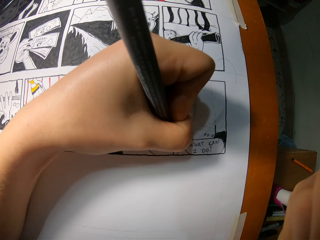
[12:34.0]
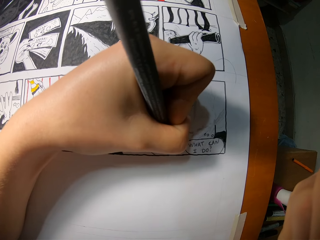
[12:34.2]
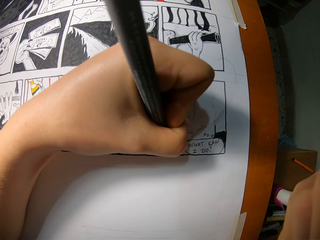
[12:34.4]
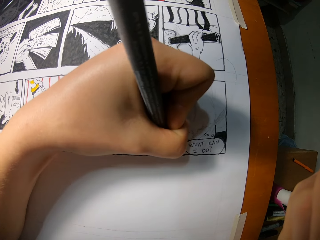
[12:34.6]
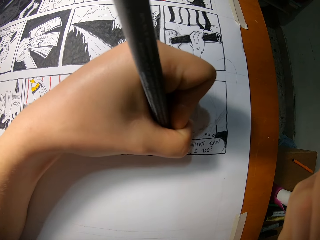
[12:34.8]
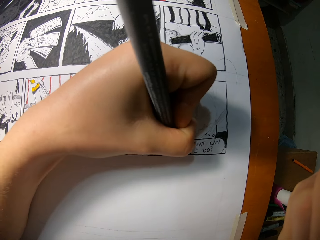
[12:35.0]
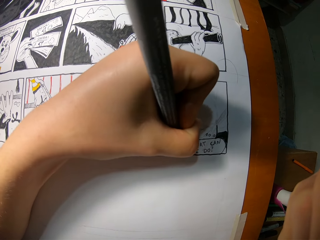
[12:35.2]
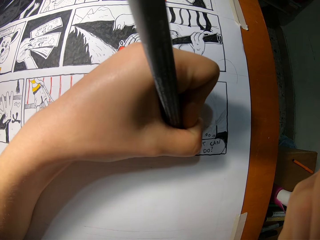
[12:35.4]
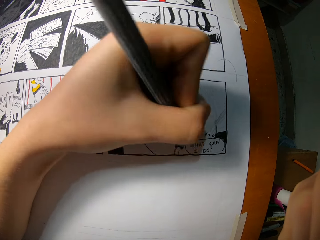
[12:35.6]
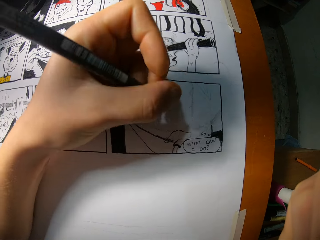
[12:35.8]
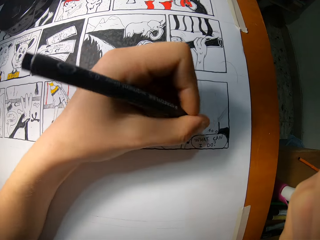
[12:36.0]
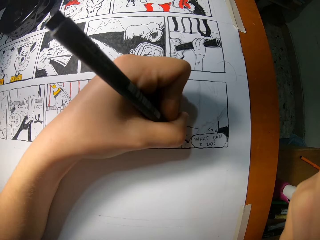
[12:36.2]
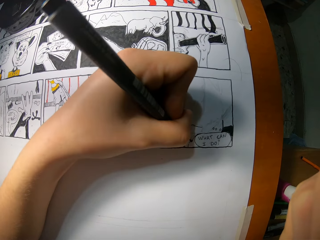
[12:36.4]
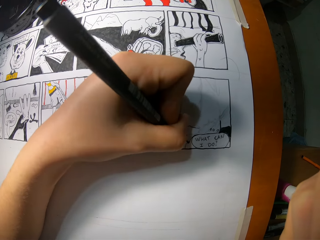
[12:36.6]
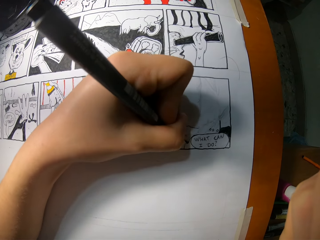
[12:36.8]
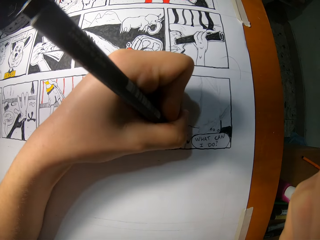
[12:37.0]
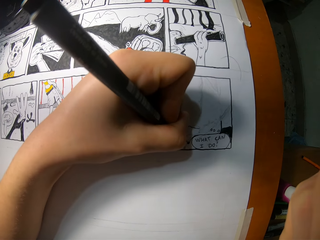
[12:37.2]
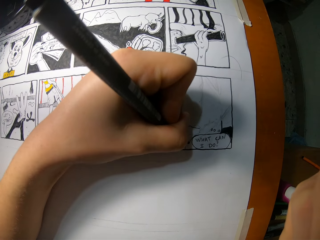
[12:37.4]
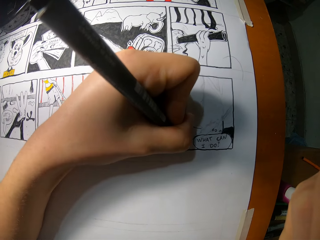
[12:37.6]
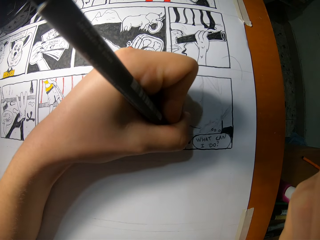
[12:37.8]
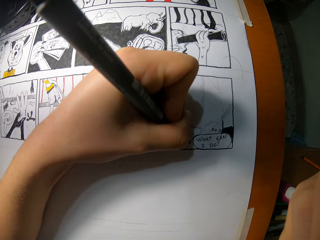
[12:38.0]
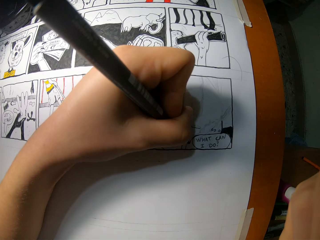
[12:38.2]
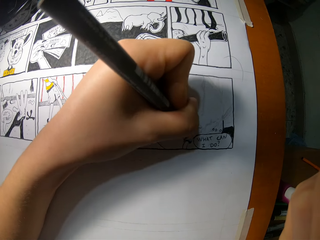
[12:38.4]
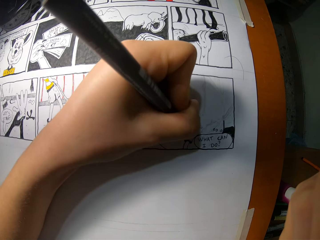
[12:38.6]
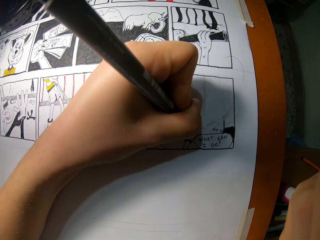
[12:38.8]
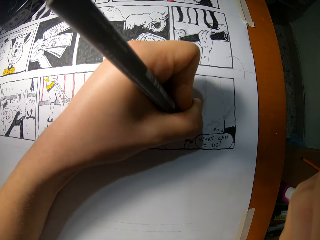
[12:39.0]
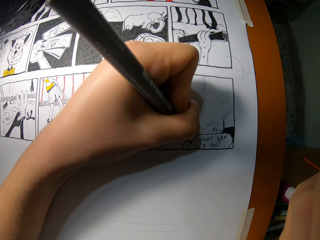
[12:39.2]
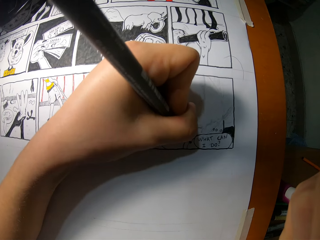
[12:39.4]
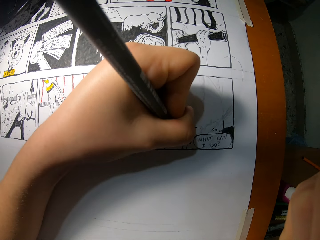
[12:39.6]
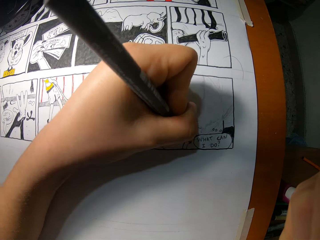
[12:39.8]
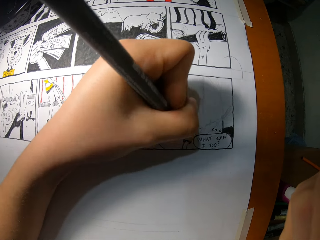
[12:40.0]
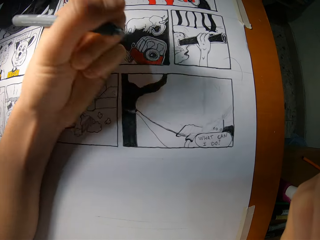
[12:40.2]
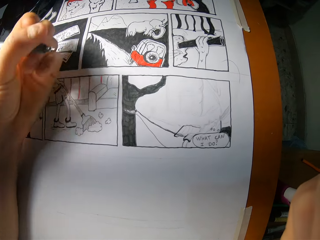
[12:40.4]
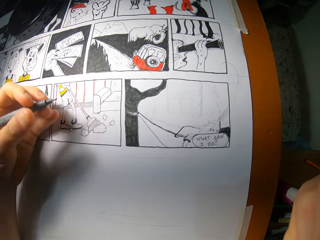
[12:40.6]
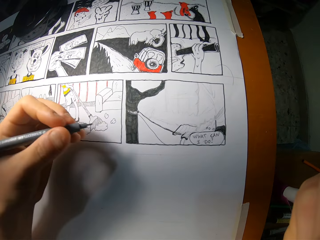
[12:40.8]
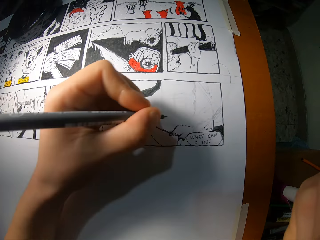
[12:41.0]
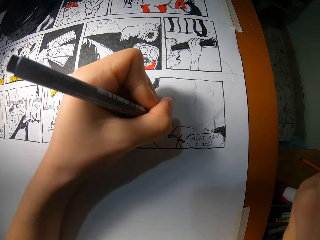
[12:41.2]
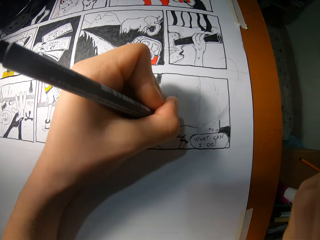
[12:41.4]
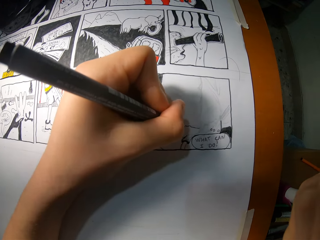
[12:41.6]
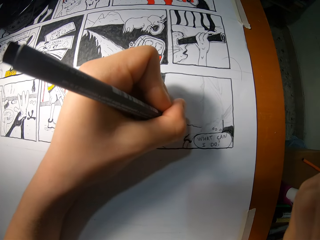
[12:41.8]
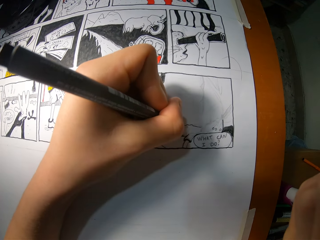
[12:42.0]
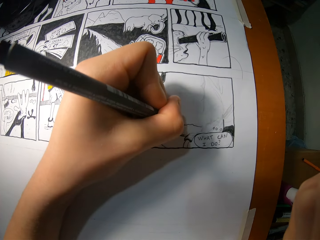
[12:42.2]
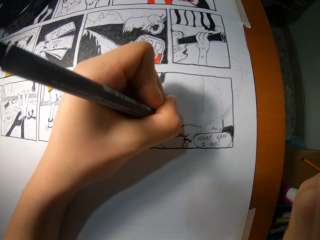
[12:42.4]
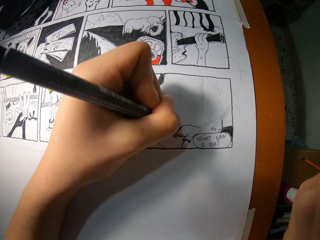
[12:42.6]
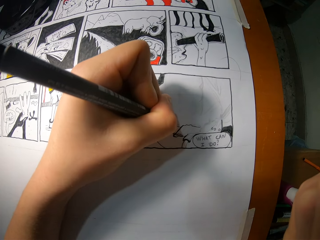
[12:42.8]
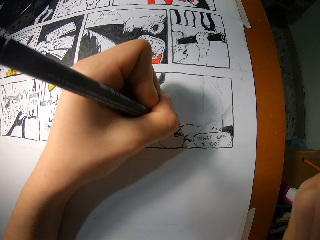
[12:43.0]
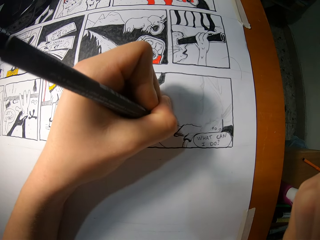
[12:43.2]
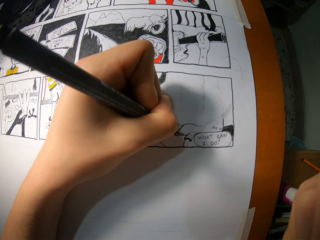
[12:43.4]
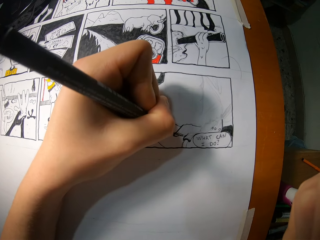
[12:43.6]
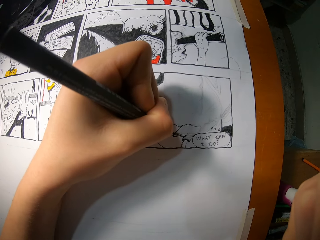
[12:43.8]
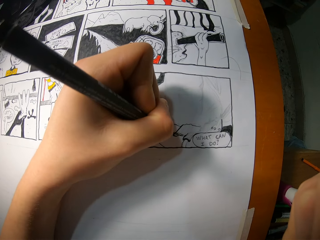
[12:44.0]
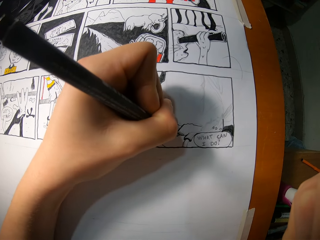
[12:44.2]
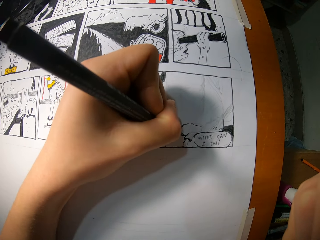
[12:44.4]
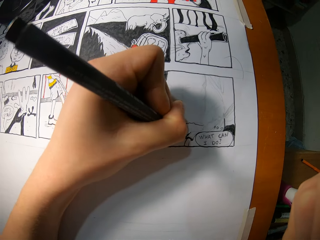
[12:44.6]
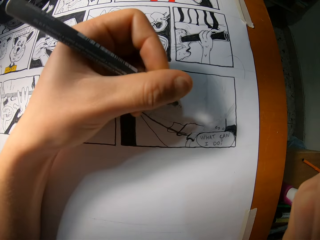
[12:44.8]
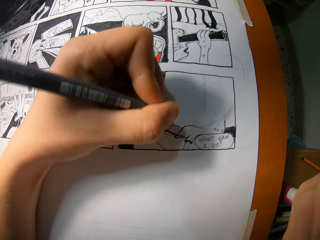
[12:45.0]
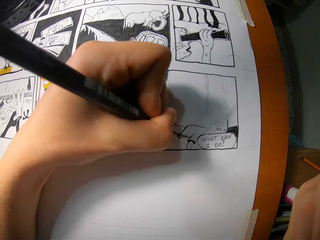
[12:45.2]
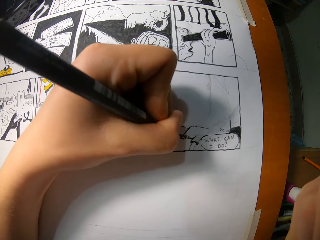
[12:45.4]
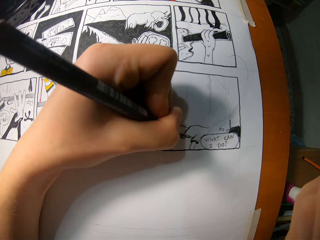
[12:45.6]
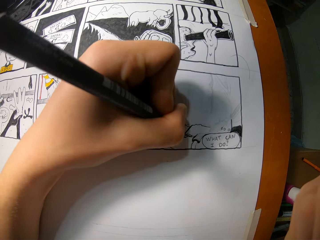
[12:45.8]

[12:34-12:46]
The camera wearer removes the pencil from the cardboard with her left hand. She draws on the cardboard with the pencil with her left hand. She removes the pencil from the cardboard with her left hand. She draws on the cardboard with the pencil with her left hand. She removes the pencil from the cardboard with her left hand.

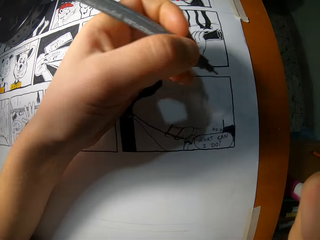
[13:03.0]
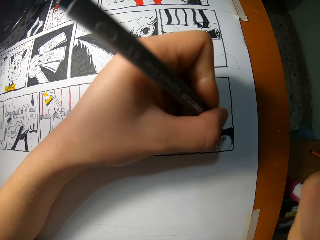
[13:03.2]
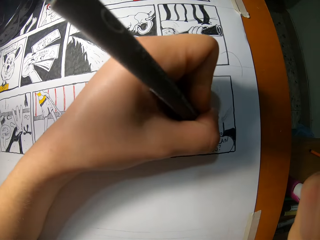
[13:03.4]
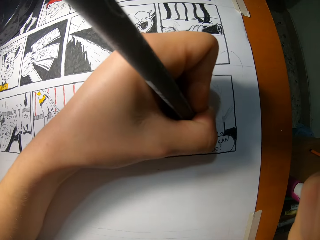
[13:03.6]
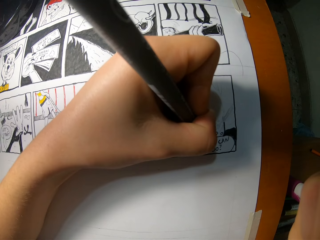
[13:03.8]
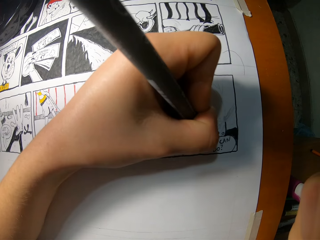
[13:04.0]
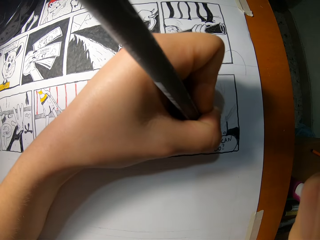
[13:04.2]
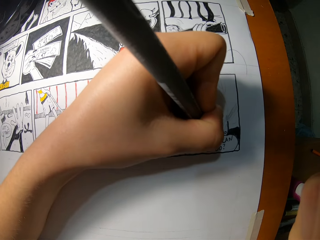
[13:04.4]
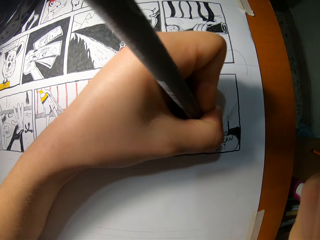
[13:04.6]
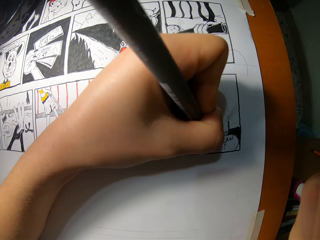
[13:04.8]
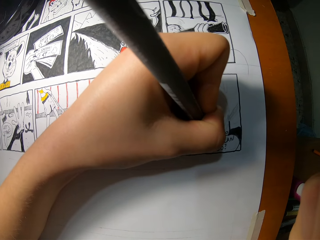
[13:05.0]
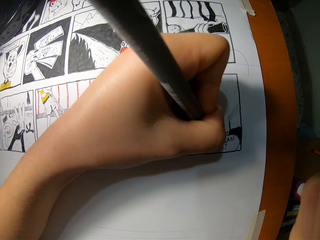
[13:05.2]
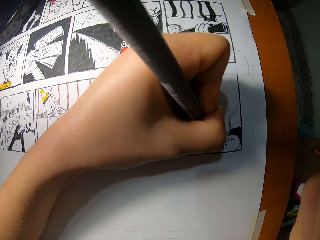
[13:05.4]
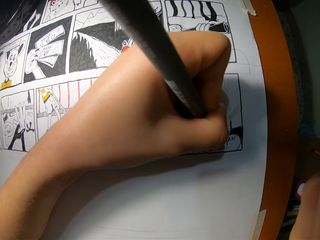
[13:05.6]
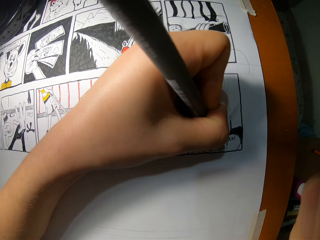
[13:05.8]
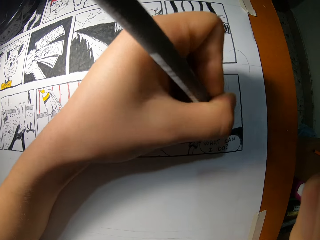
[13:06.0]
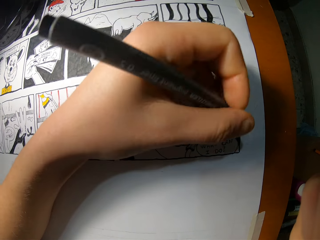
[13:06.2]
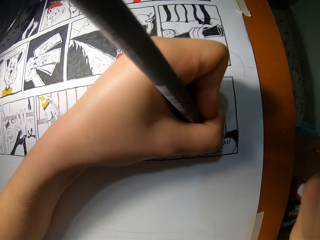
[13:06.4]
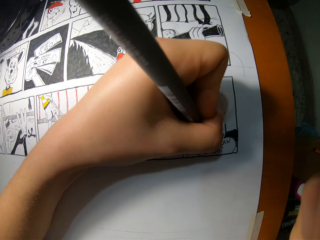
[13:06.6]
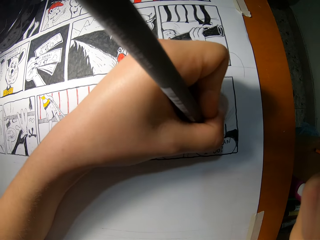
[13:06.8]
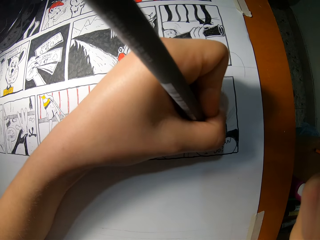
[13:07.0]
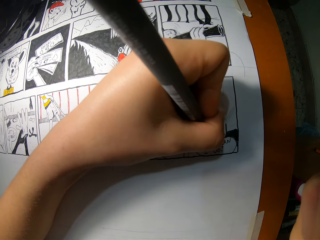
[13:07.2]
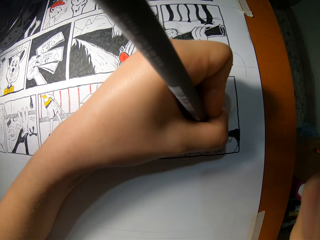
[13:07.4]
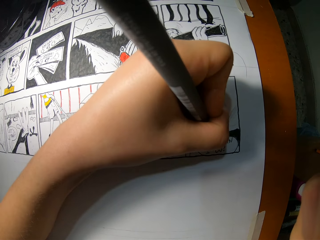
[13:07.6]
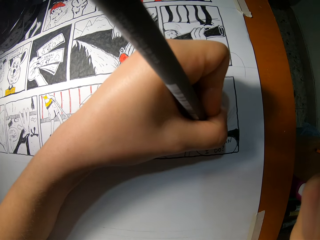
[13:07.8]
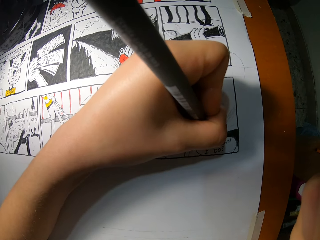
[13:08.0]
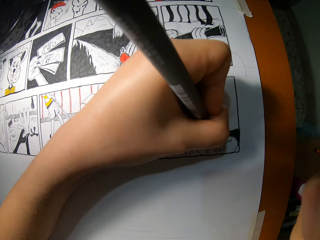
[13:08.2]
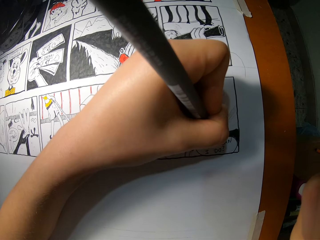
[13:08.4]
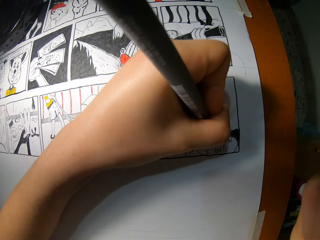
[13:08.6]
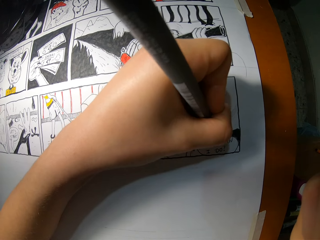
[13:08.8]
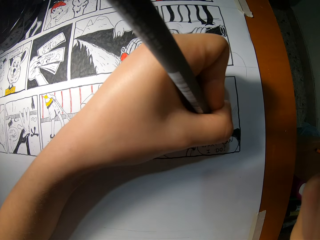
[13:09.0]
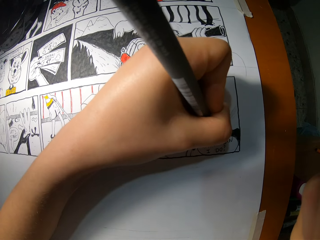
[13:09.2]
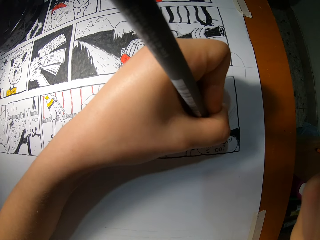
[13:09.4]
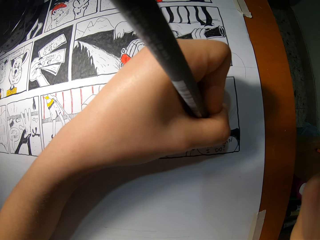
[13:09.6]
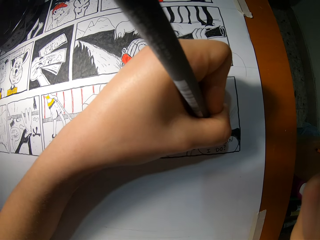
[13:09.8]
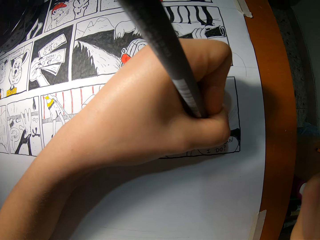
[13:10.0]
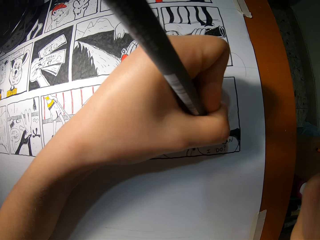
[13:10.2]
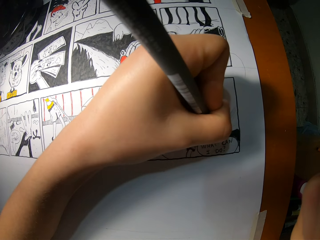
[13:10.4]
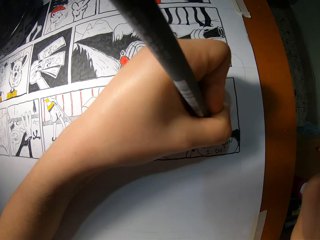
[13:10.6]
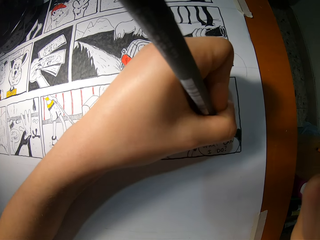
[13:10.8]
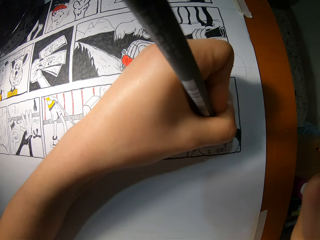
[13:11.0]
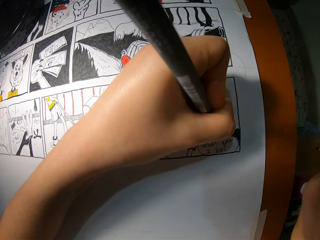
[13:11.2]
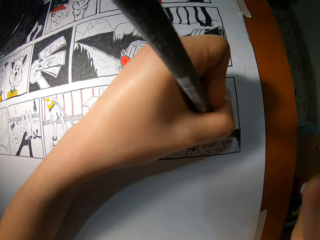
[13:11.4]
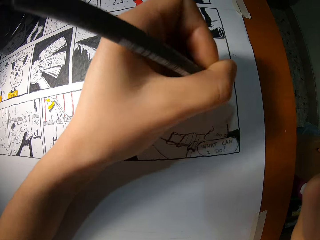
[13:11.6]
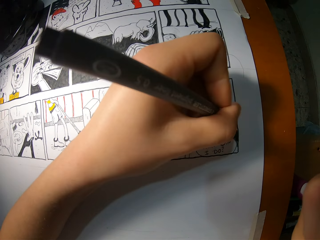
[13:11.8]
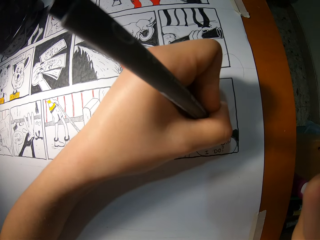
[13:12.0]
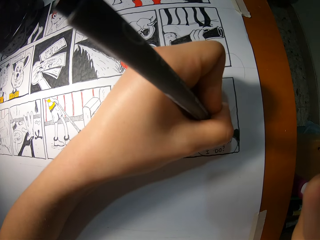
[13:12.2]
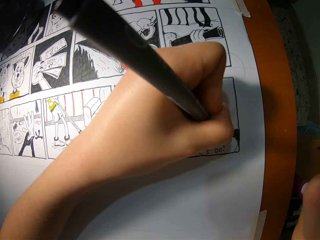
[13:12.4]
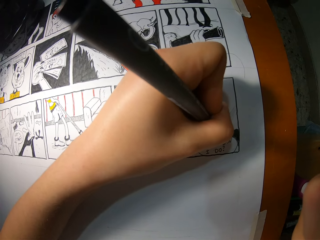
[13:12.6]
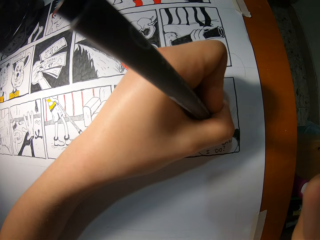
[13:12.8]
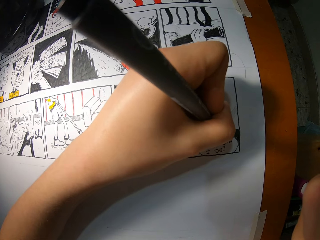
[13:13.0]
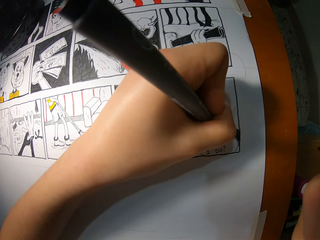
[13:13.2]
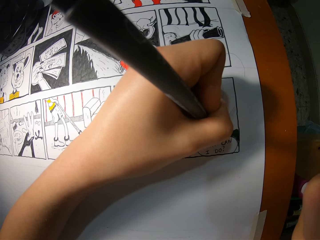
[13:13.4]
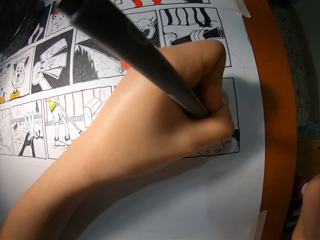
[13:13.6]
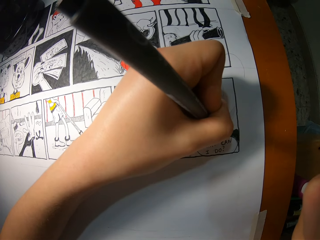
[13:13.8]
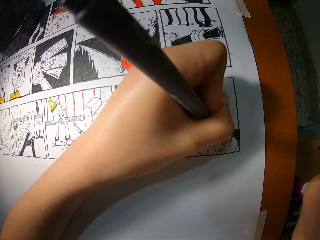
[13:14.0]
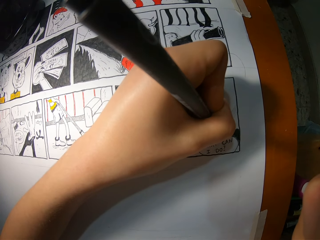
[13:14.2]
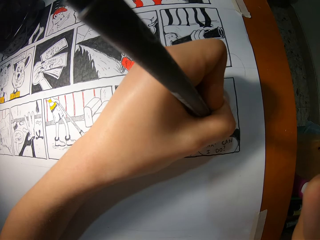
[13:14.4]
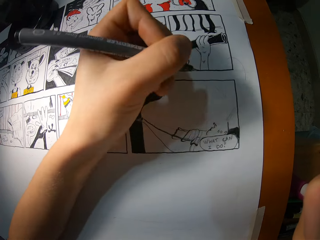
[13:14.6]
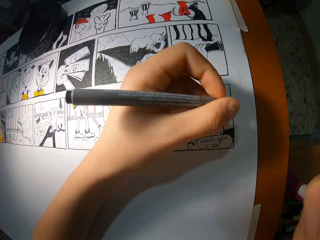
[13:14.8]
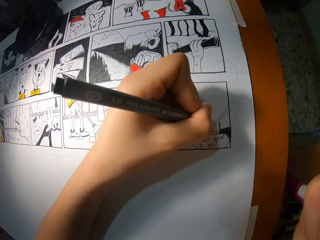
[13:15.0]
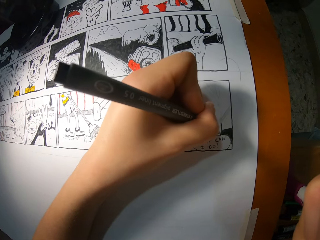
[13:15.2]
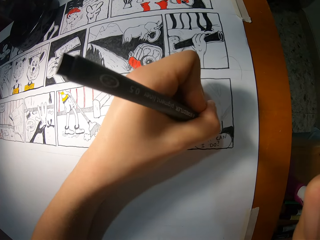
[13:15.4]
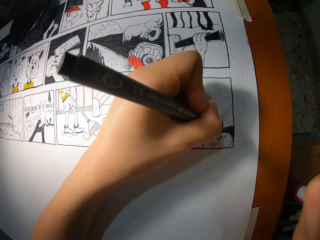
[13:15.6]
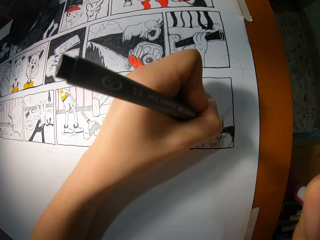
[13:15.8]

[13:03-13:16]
The camera wearer draws on the cardboard with the pencil with her left hand. She removes the pencil from the cardboard with her left hand. She draws on the cardboard with the pencil with her left hand. She removes the pencil from the cardboard with her left hand. She draws on the cardboard with the pencil with her left hand. She removes the pencil from the cardboard with her left hand.
